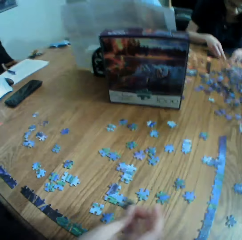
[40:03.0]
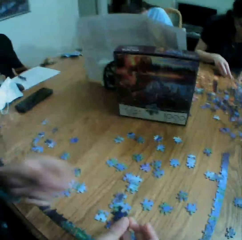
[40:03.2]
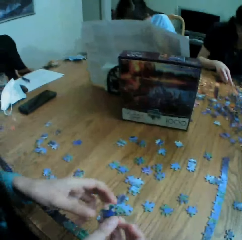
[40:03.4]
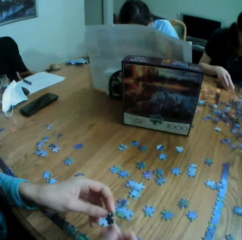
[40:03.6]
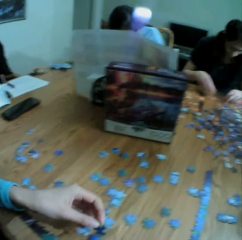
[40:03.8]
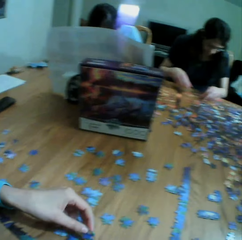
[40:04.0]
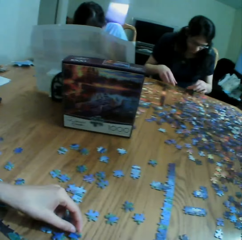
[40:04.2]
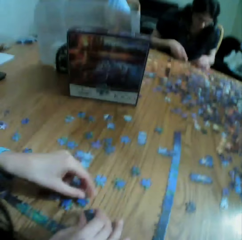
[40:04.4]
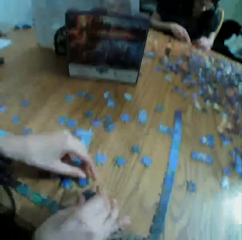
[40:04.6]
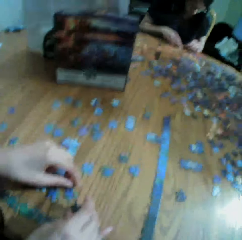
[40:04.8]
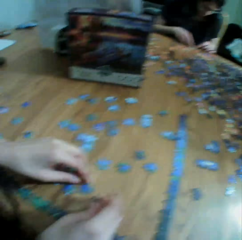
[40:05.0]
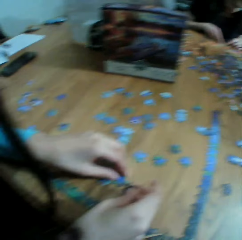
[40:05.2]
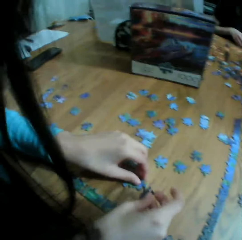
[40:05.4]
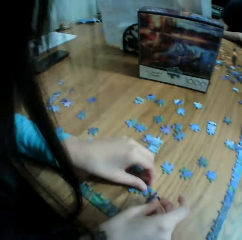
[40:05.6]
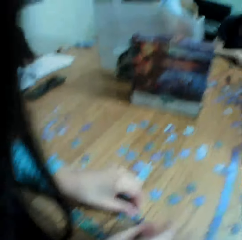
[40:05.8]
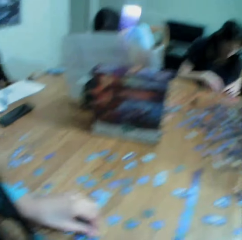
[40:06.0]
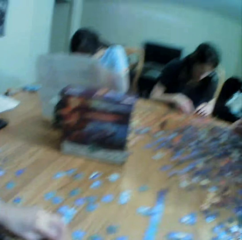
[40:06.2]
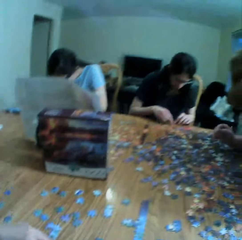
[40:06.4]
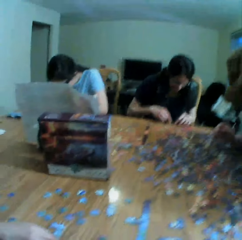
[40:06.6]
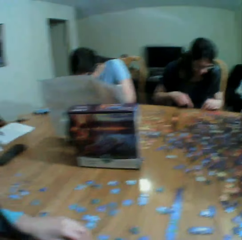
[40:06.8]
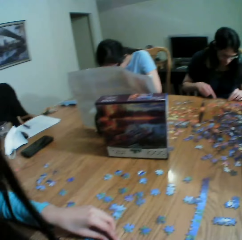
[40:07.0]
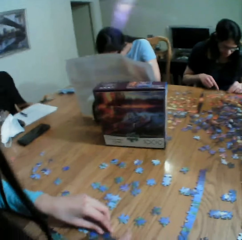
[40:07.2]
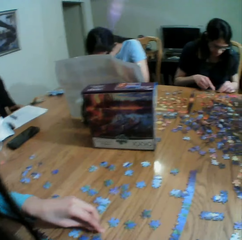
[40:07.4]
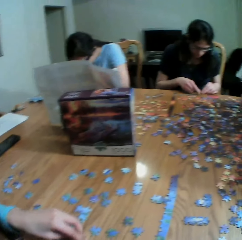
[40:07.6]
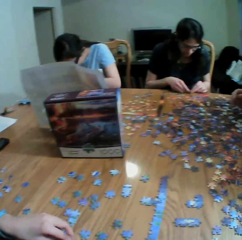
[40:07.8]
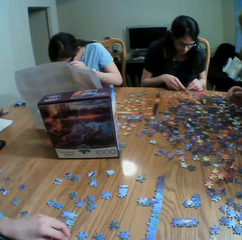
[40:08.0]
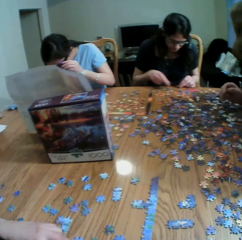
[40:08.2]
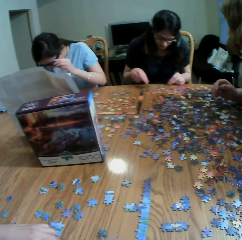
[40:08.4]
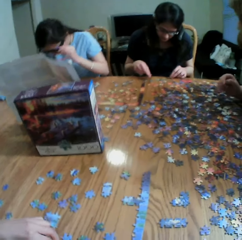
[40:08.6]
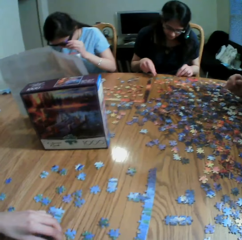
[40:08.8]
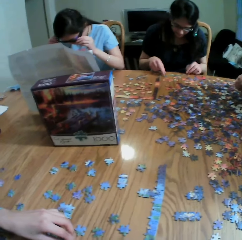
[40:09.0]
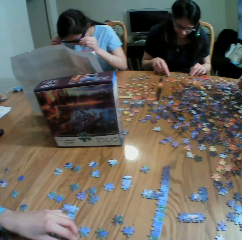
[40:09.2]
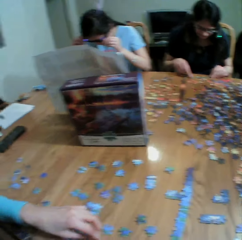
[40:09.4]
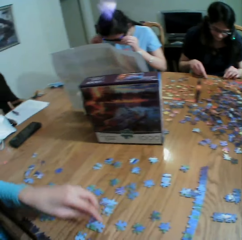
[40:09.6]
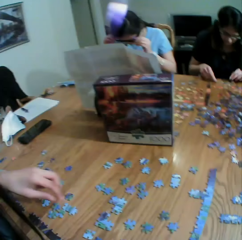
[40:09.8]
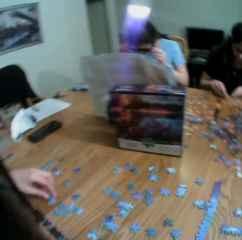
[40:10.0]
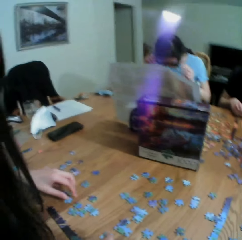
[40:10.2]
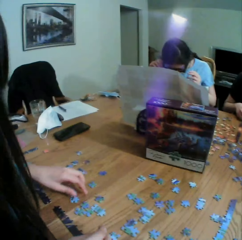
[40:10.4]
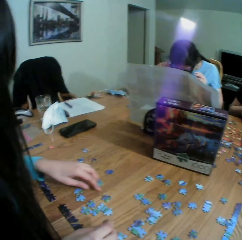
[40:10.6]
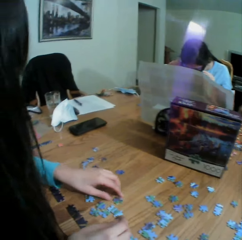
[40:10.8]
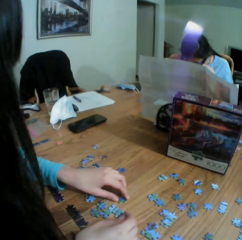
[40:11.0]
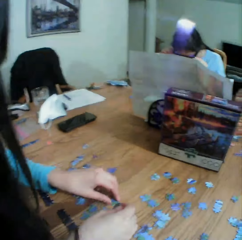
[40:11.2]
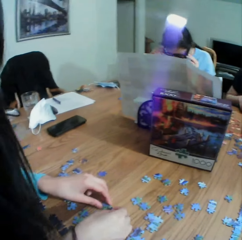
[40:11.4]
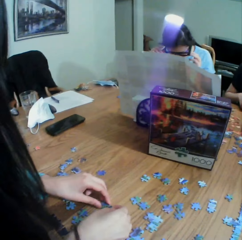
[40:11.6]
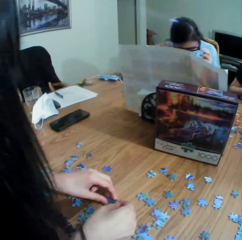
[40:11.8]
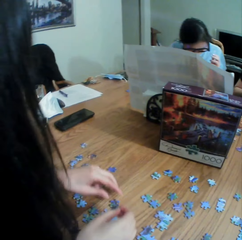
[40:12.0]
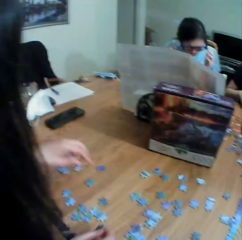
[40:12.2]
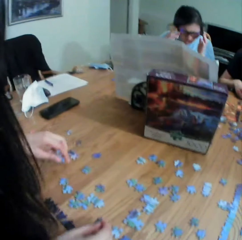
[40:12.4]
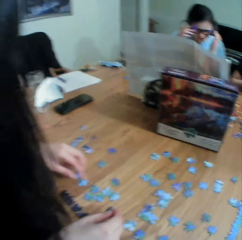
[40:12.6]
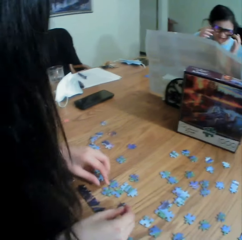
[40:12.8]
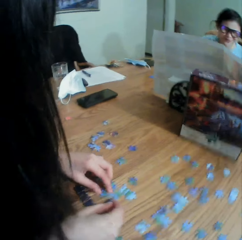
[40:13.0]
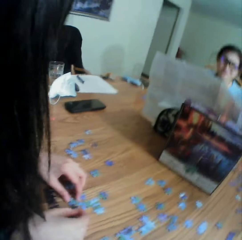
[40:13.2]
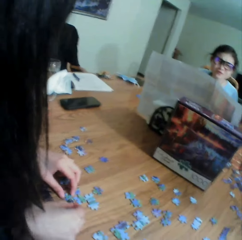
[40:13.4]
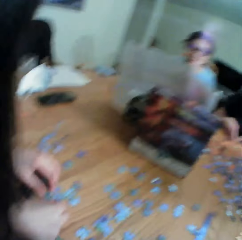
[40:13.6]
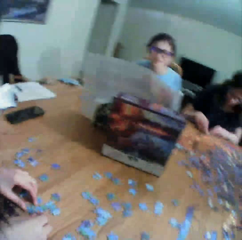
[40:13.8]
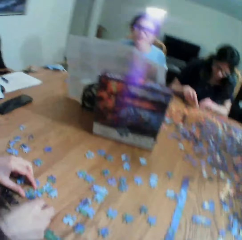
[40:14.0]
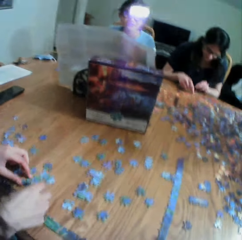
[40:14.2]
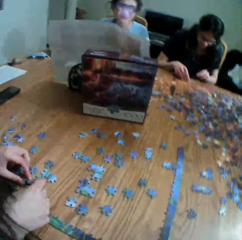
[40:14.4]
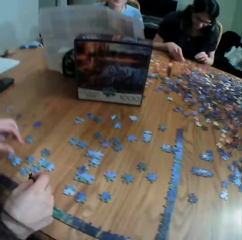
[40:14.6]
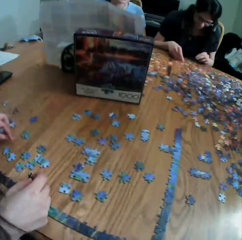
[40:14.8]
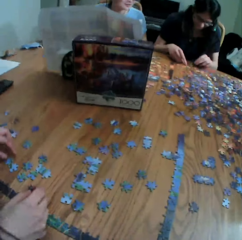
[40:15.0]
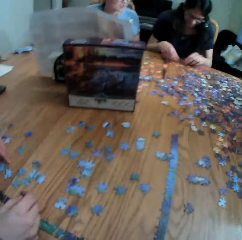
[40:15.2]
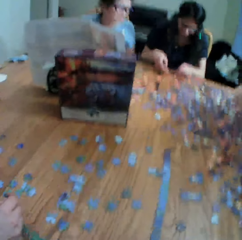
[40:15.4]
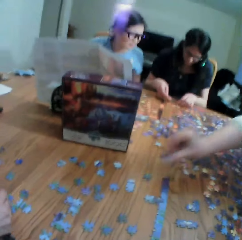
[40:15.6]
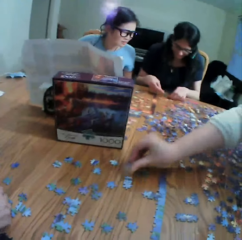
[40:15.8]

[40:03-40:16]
The camera wearer looks at a woman's hand. They talk to the woman. They look at the colleagues. They look at the woman. Another woman talks to the camera wearer.

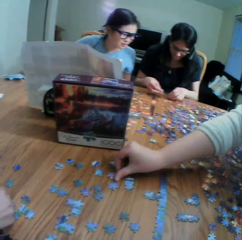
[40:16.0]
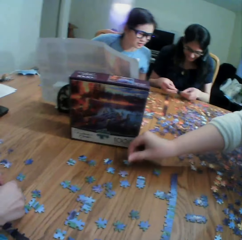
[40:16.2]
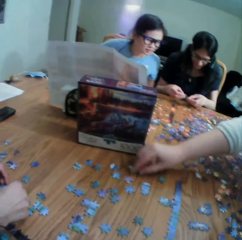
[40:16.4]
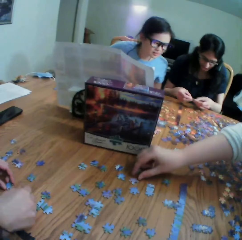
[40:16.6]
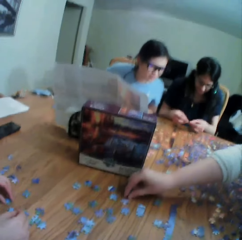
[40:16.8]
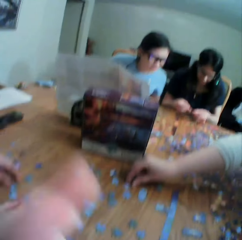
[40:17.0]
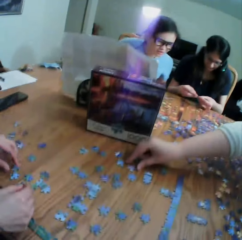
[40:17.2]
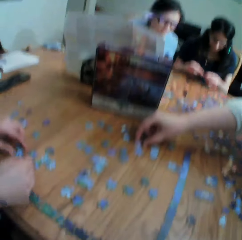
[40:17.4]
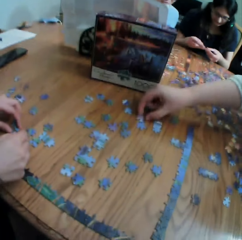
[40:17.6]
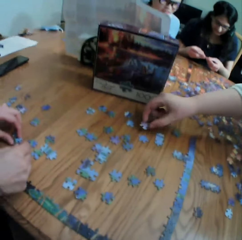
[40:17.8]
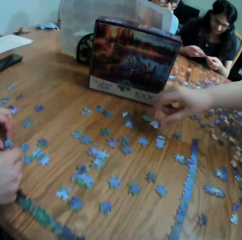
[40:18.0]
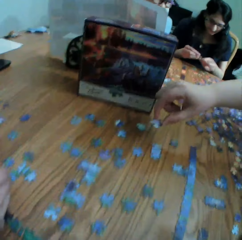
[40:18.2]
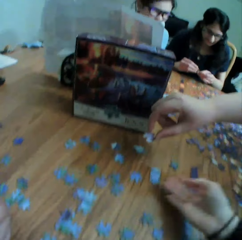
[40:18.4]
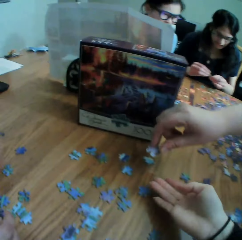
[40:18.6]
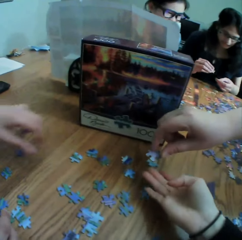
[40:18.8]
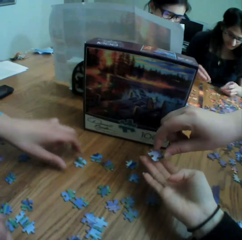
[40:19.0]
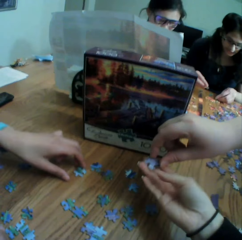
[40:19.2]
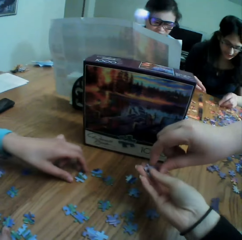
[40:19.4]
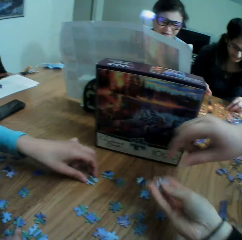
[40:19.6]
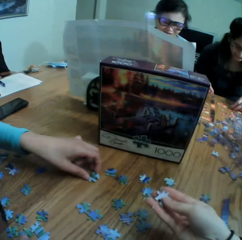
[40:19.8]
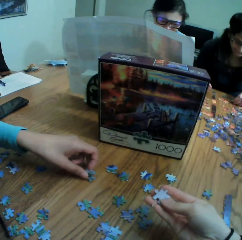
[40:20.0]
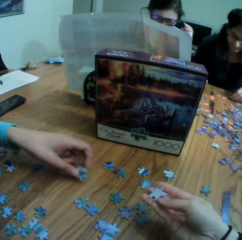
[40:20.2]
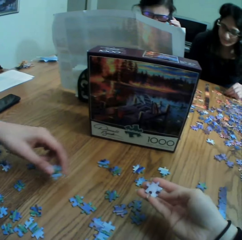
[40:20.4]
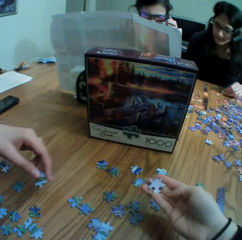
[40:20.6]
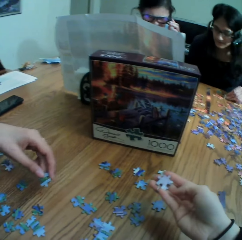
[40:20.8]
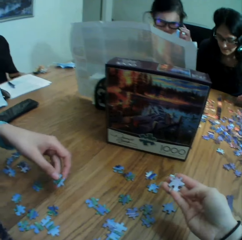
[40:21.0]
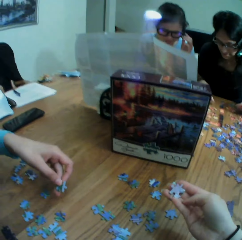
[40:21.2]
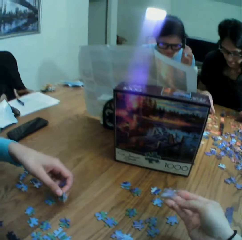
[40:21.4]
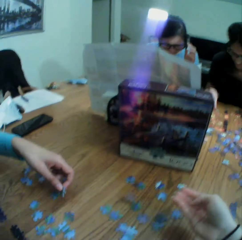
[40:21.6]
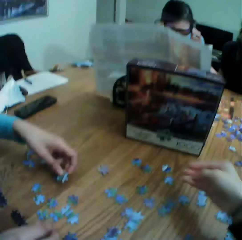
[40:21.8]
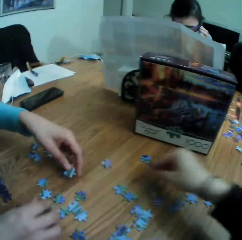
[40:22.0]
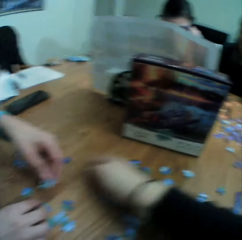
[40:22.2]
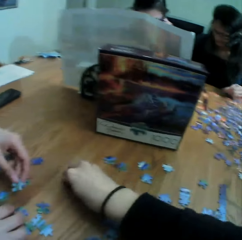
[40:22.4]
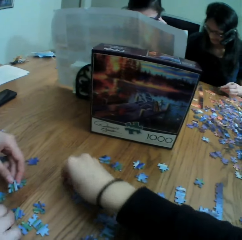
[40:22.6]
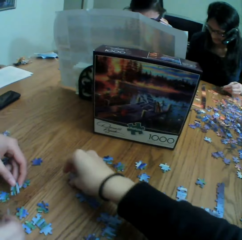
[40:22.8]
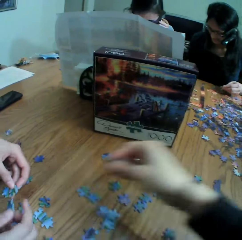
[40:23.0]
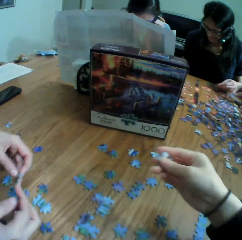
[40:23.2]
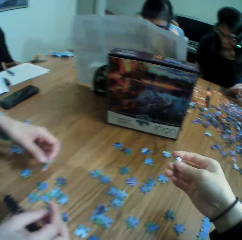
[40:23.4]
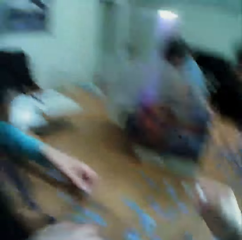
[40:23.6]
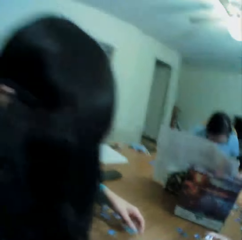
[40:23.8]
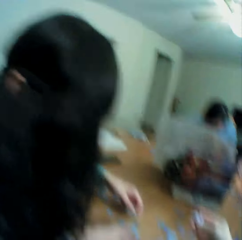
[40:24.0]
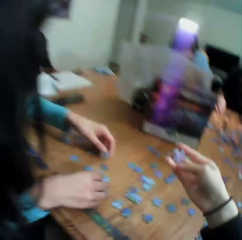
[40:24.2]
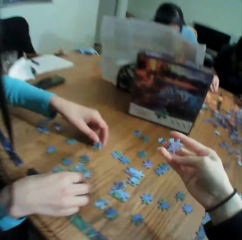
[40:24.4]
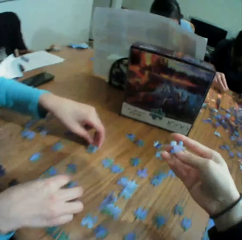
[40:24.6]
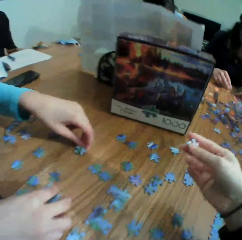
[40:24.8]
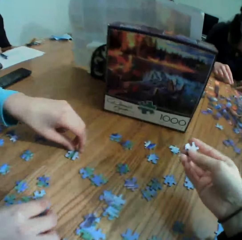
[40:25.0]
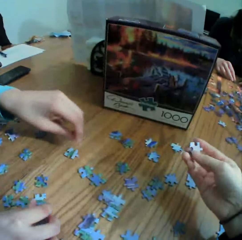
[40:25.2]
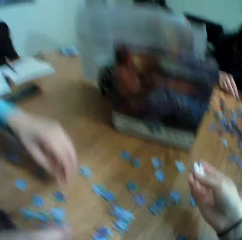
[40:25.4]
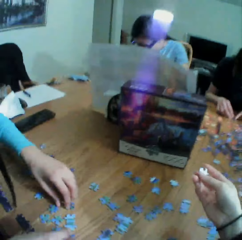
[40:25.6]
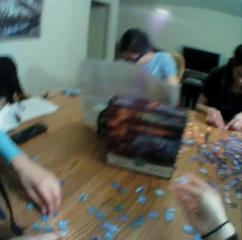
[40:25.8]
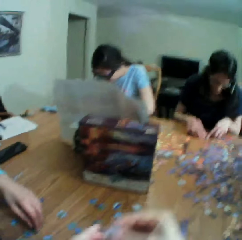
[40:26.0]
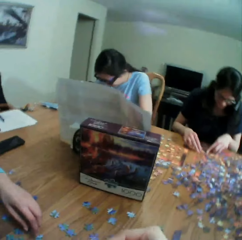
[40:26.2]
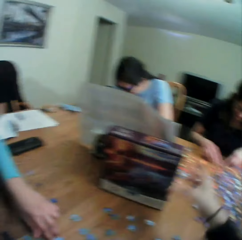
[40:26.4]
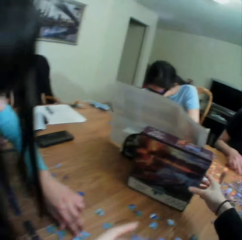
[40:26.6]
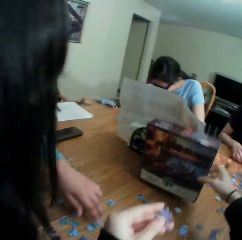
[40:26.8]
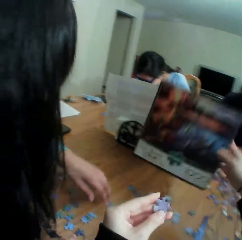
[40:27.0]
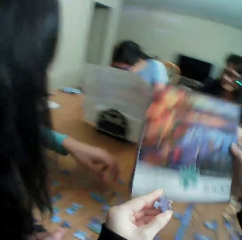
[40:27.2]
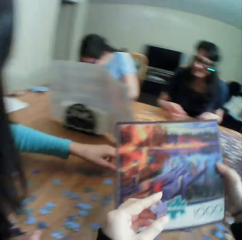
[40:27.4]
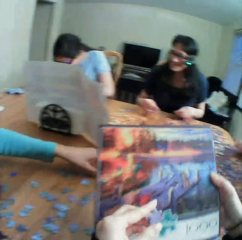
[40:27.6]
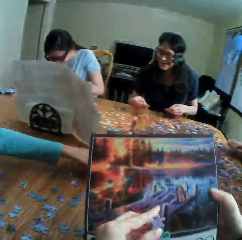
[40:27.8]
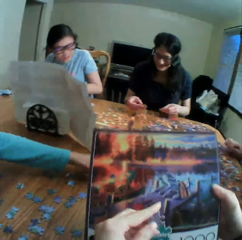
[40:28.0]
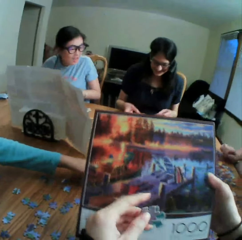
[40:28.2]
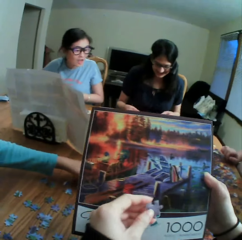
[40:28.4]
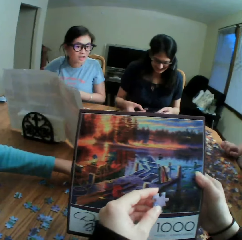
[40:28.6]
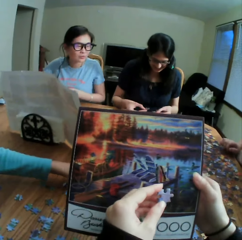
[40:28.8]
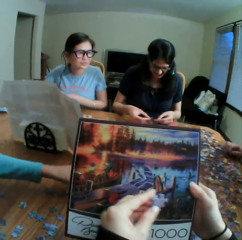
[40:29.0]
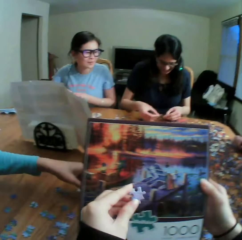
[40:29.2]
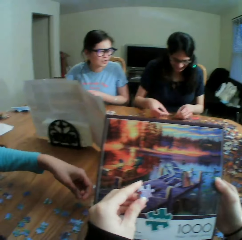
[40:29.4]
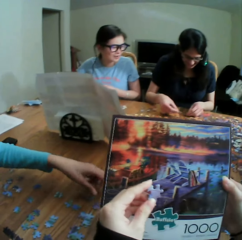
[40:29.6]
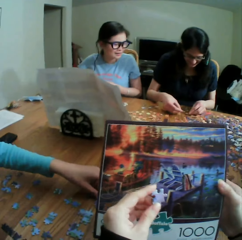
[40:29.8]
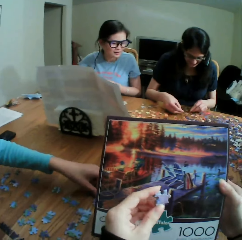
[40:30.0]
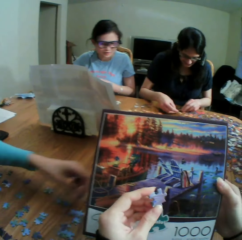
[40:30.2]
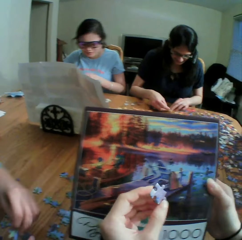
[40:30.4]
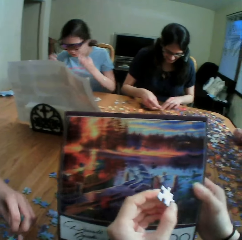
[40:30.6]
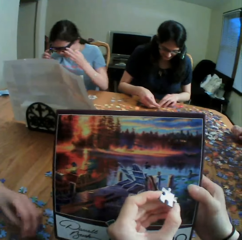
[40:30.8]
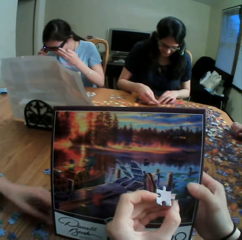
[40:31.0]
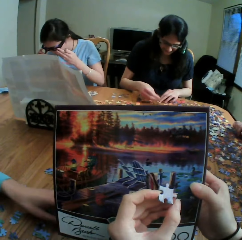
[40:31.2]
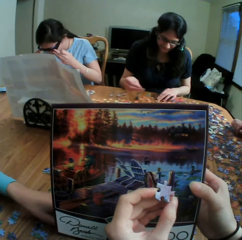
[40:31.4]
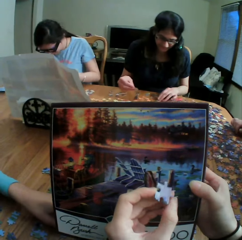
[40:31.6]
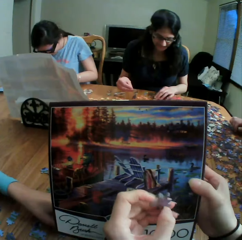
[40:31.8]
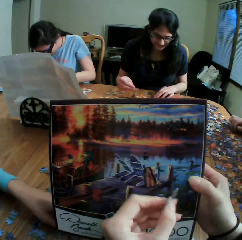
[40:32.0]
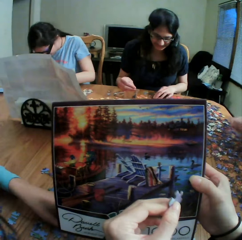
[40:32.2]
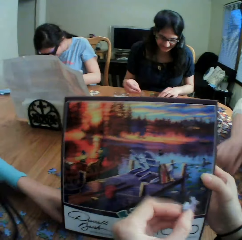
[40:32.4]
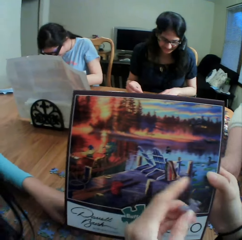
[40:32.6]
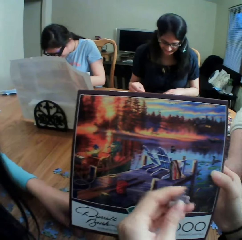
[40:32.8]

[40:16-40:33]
A woman puts the puzzle on the table. The woman hands the camera wearer the puzzle. The camera wearer looks at the puzzle or jigsaw clipart and talks. They pick up the puzzle. Another woman talks to the camera wearer. The camera wearer looks at the puzzle. They take a box. They check the jigsaw puzzle box. They talk to the other woman. They check the jigsaw clipart.
